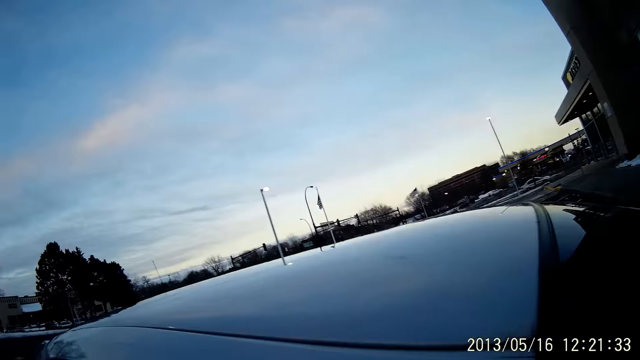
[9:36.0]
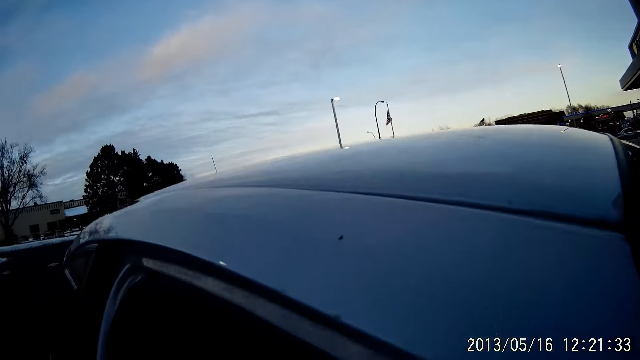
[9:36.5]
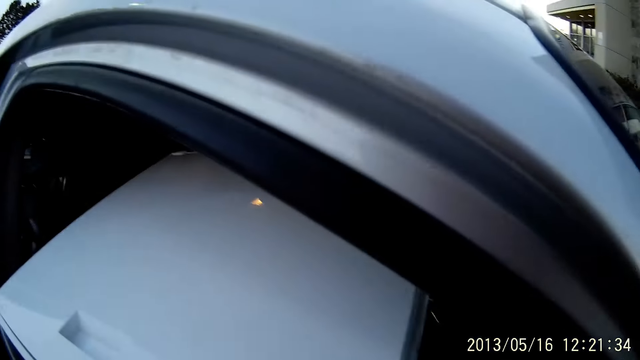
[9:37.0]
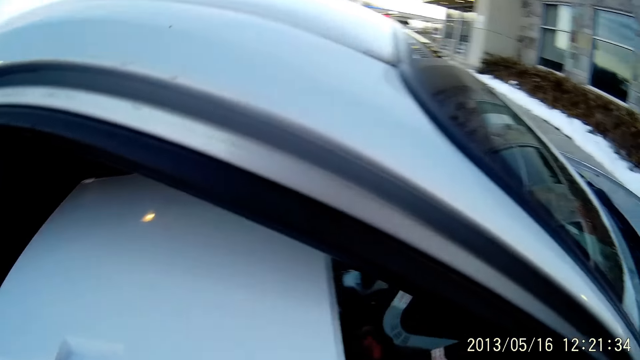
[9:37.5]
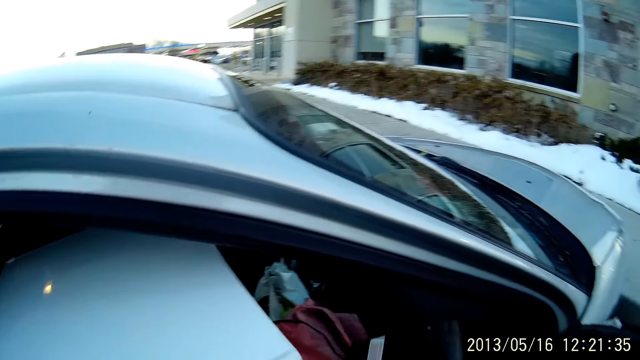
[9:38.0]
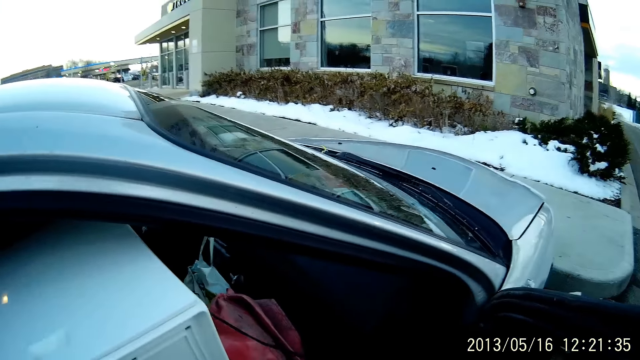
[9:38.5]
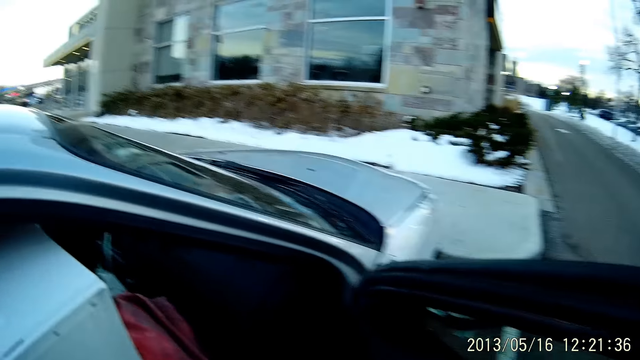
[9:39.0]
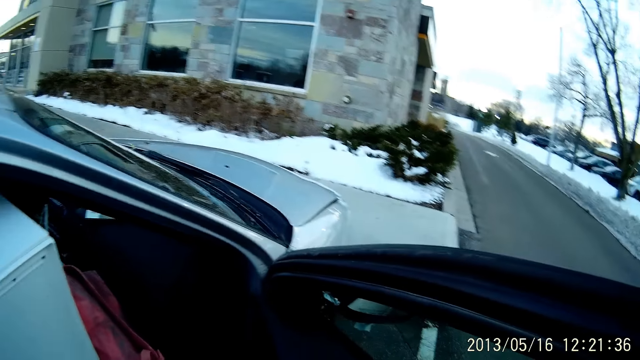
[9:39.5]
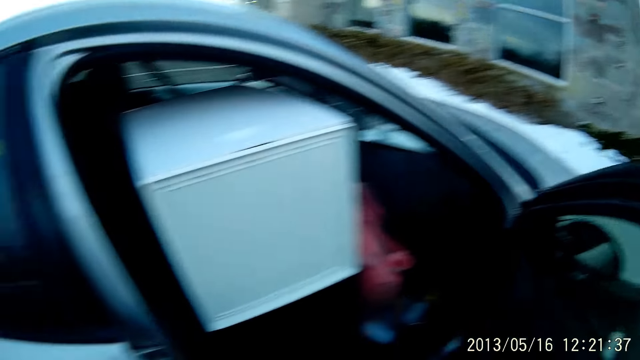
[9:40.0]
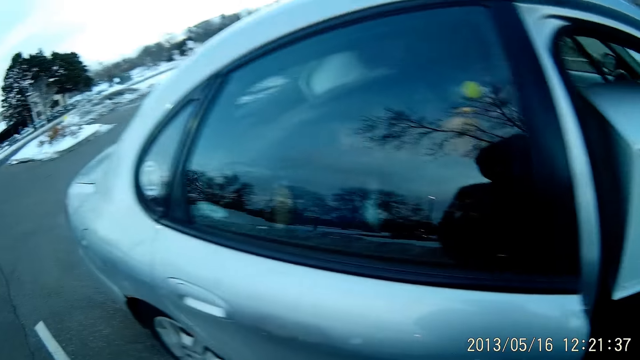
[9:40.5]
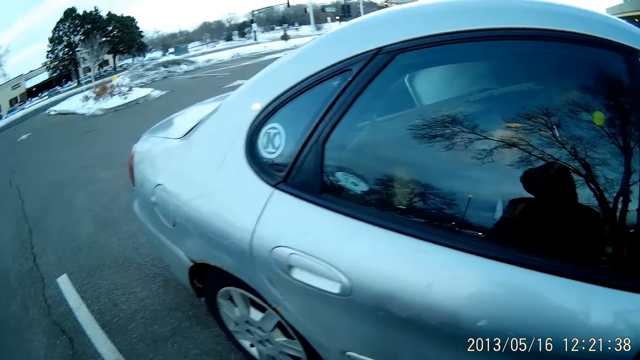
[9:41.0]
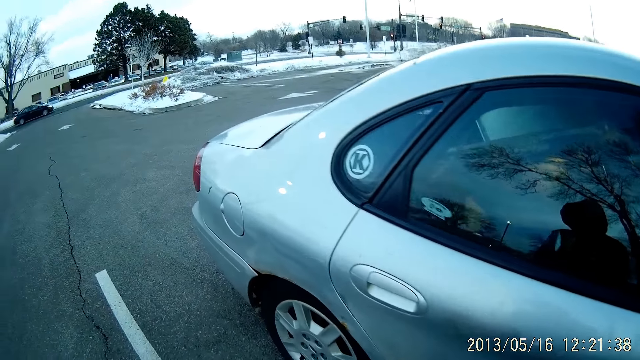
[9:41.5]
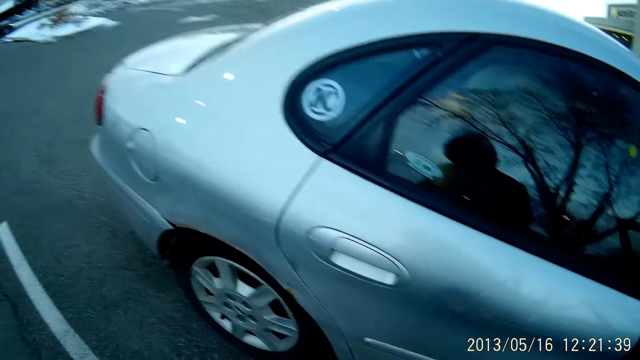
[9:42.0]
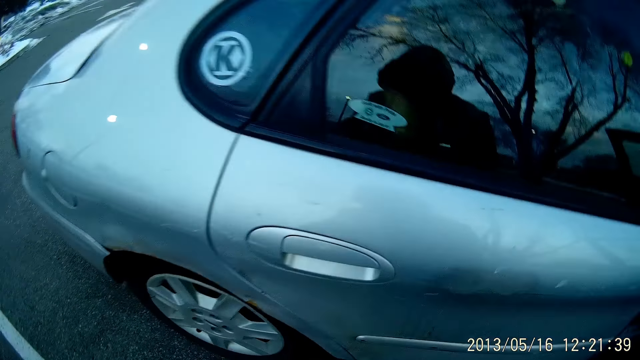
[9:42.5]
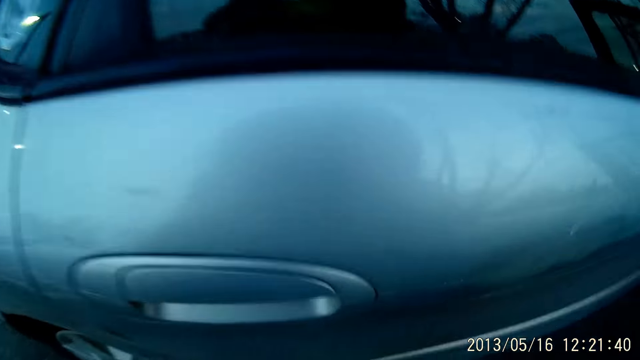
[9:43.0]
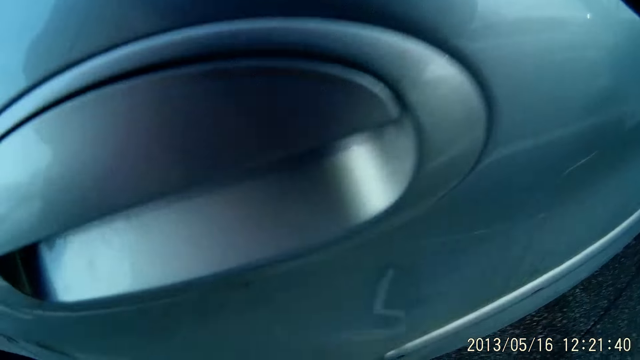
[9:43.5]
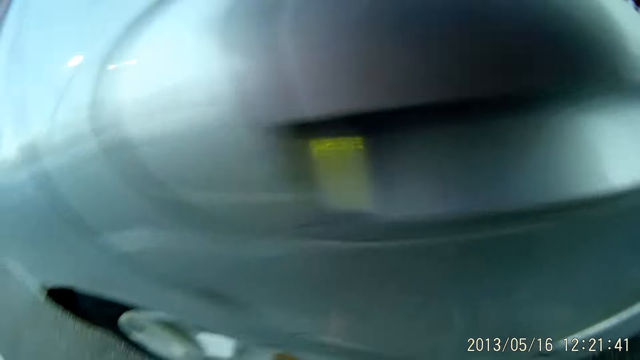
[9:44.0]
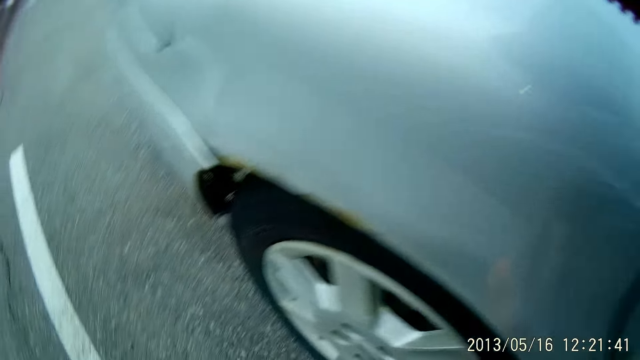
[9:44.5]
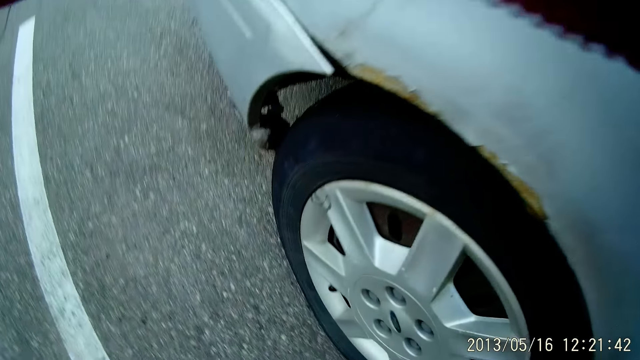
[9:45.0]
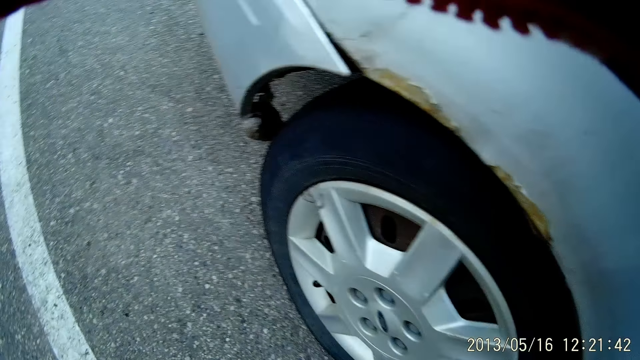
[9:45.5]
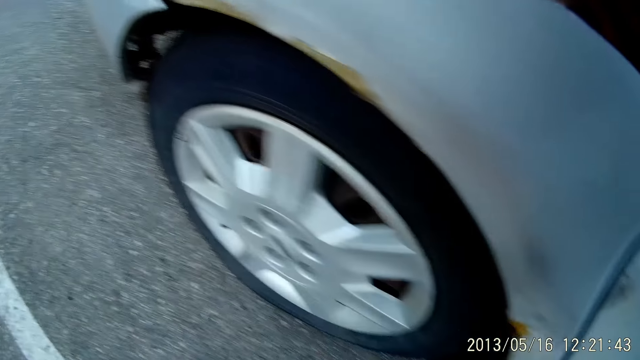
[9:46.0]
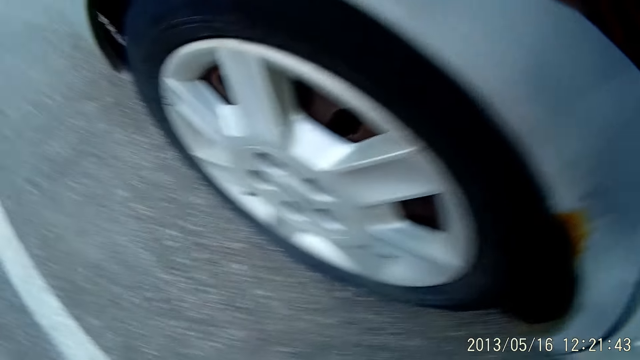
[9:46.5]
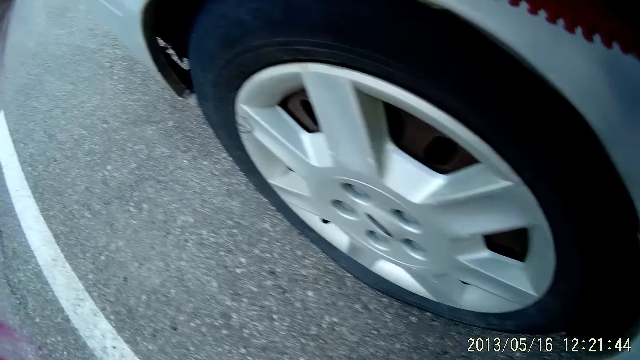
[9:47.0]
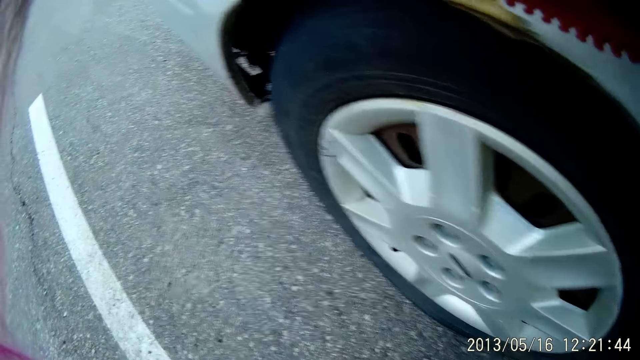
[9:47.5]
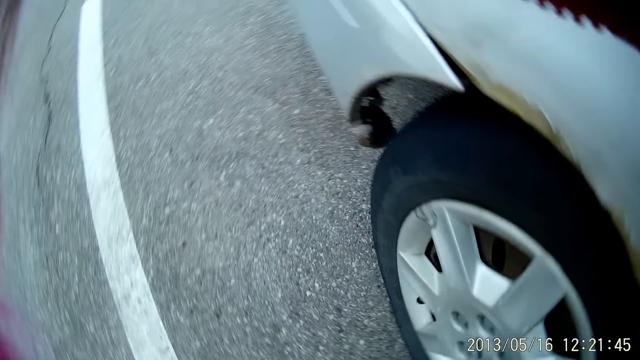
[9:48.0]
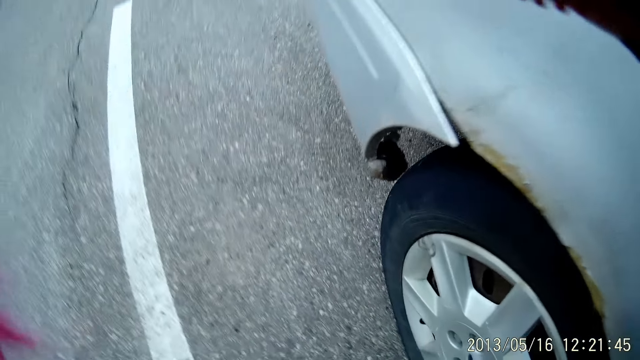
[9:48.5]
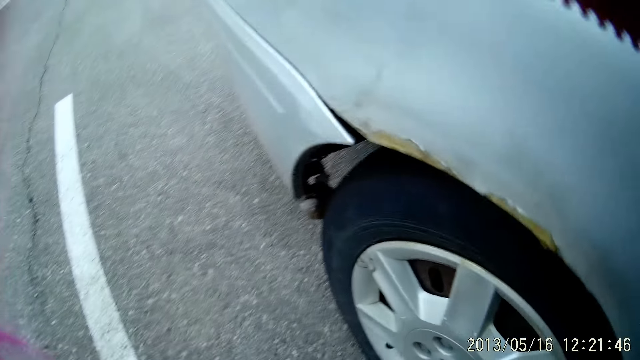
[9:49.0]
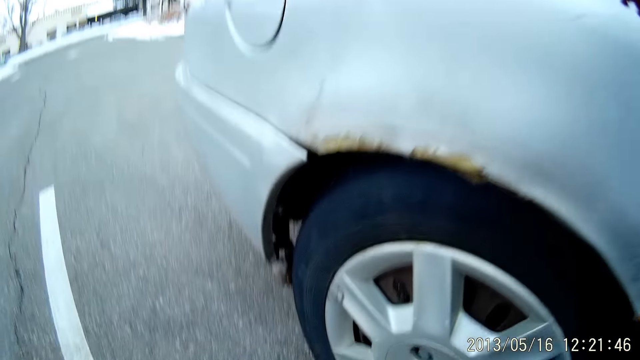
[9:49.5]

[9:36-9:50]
The camera wearer does something. She takes the portable compressor from the bag on the car seat with her right hand. She moves around the car and does something.

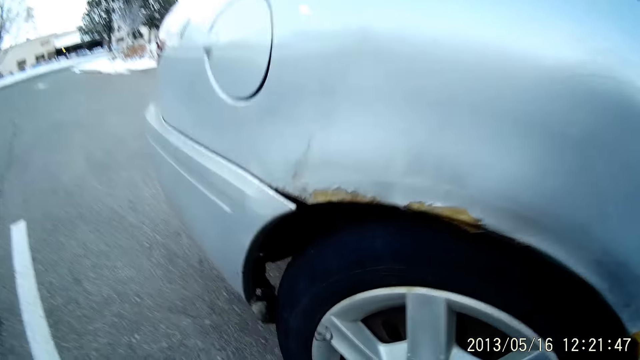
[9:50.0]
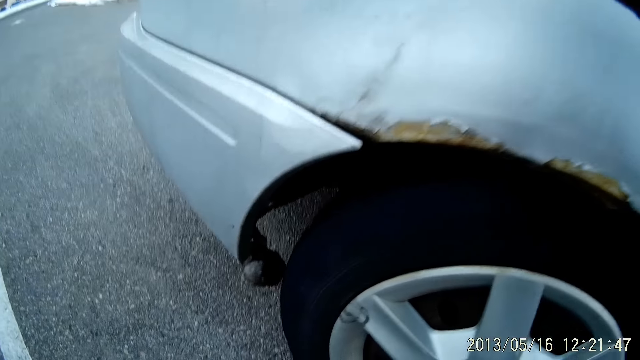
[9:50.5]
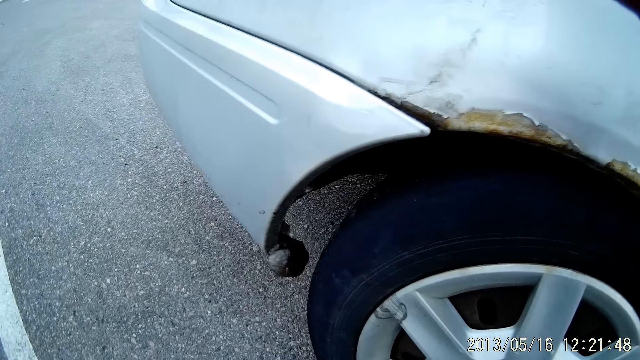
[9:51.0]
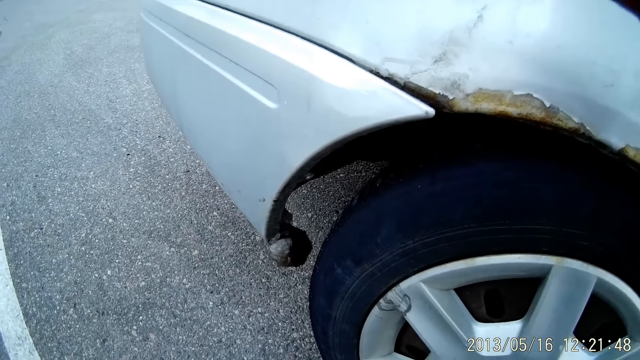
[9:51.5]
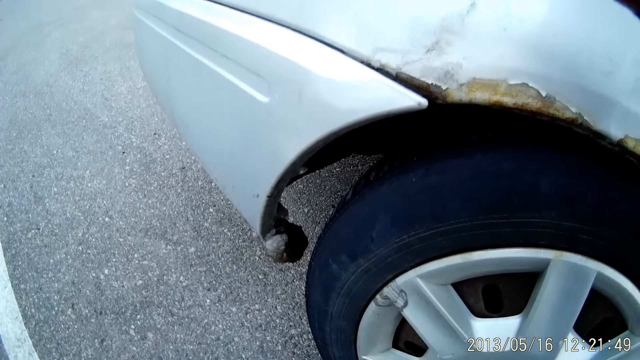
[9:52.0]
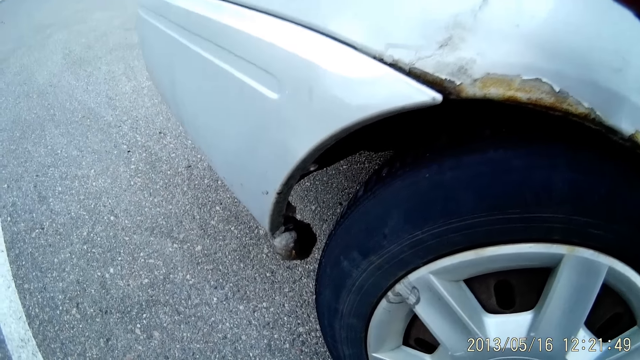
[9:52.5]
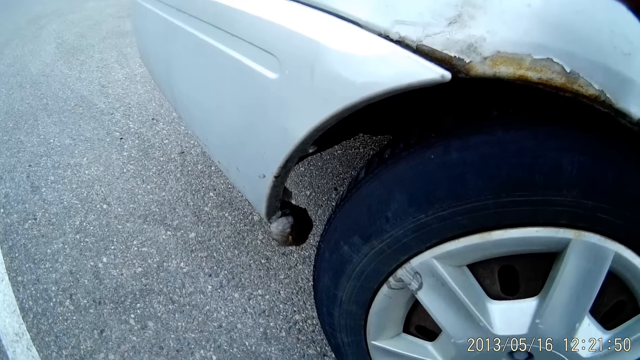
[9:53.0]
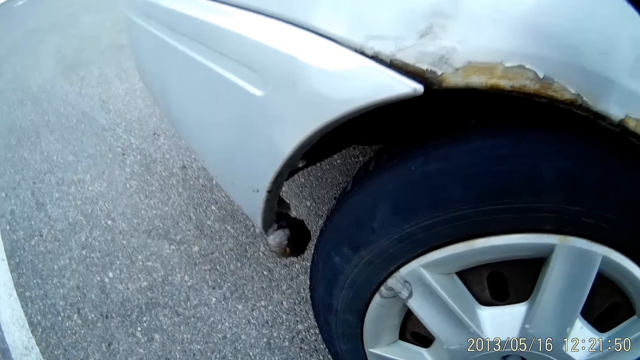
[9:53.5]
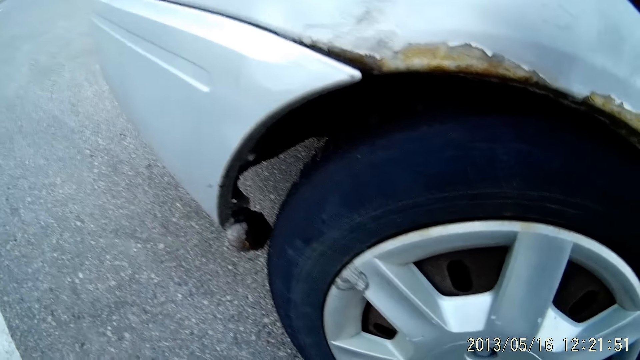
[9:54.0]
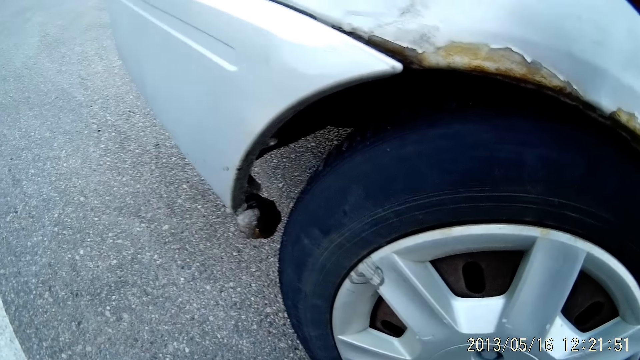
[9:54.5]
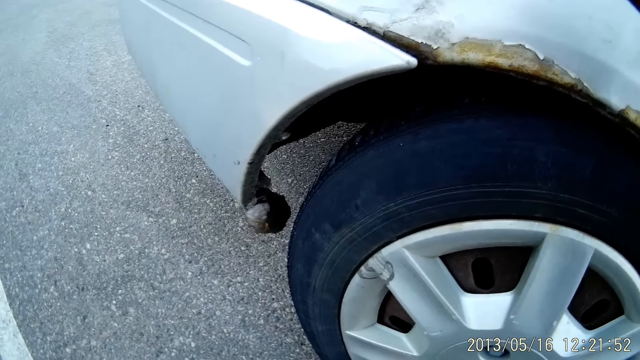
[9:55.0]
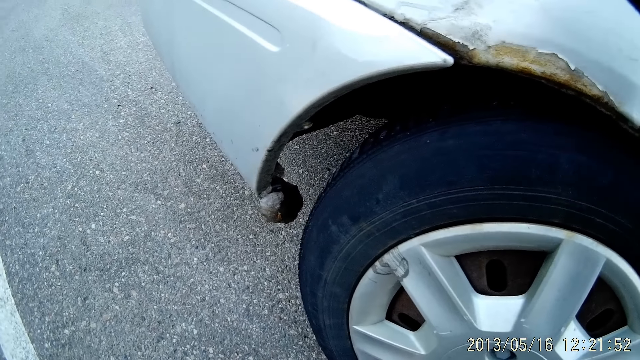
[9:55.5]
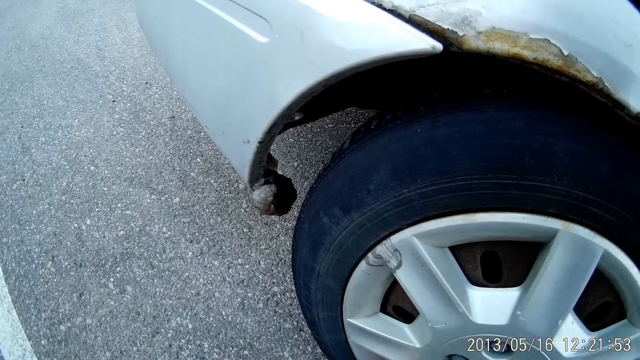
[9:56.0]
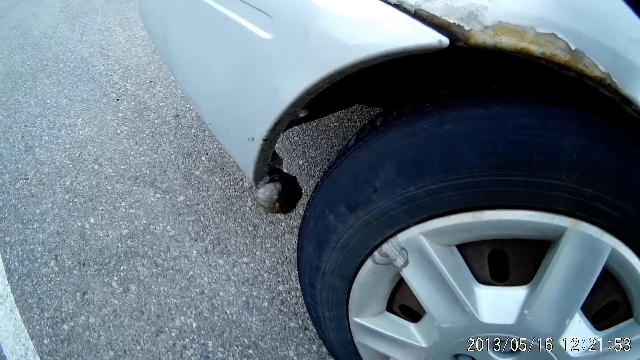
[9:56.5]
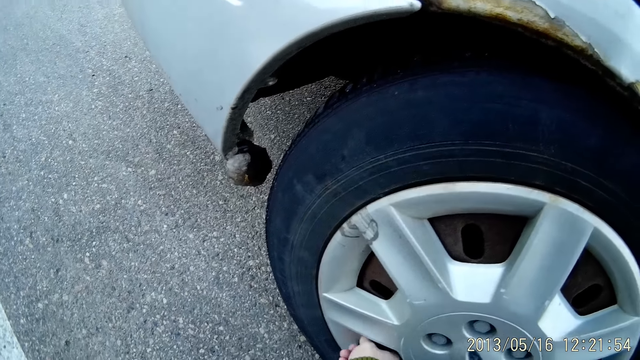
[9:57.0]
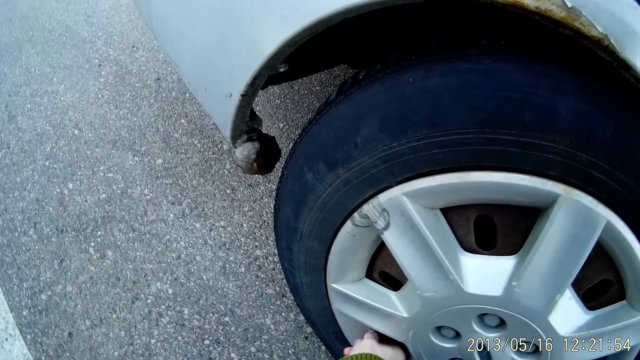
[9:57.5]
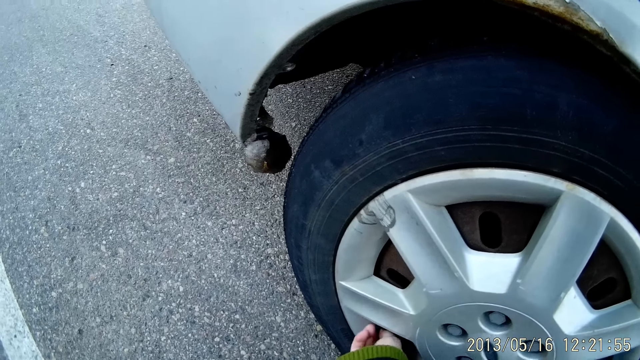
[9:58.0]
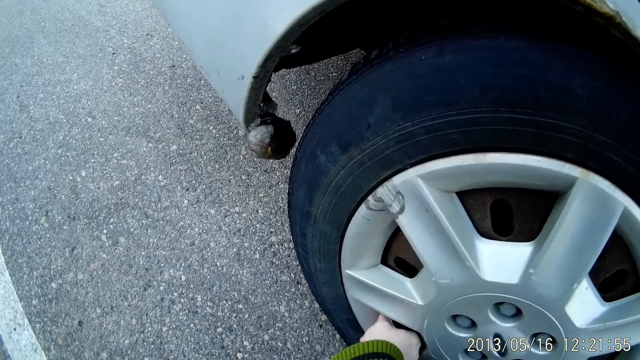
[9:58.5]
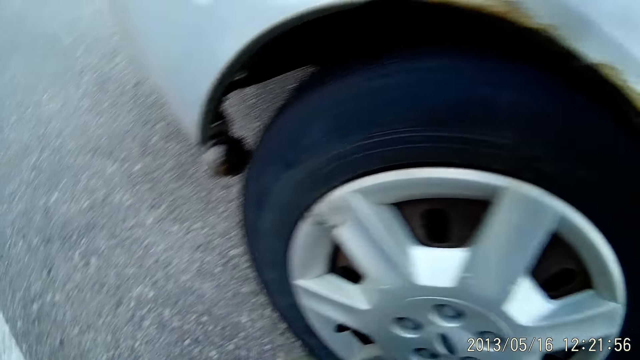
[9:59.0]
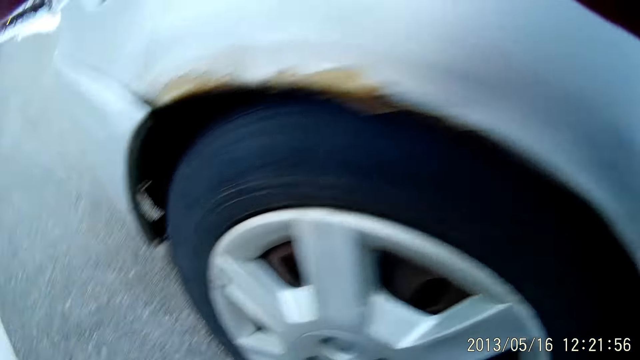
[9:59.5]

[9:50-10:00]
The camera wearer unscrews a stem cap on a tire with her right hand. She fixes a bolt with a hand.
